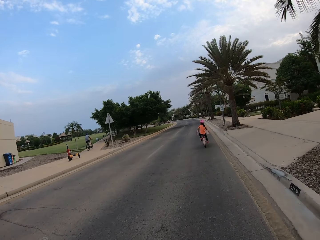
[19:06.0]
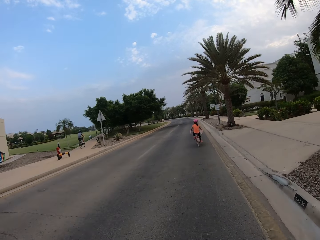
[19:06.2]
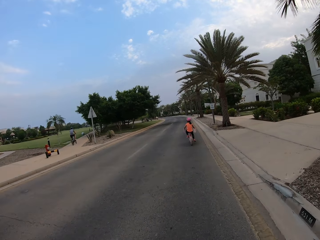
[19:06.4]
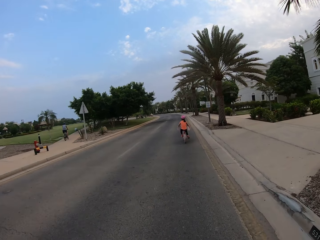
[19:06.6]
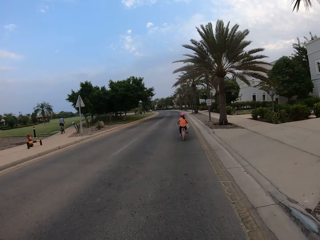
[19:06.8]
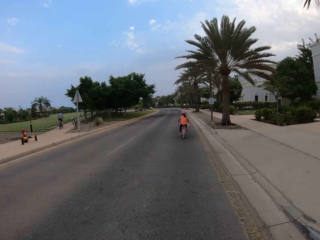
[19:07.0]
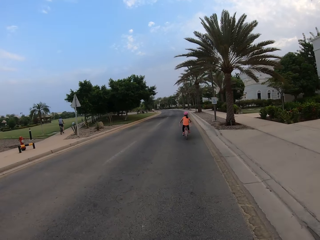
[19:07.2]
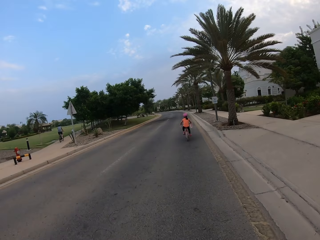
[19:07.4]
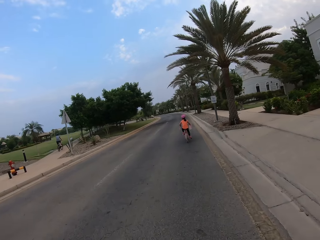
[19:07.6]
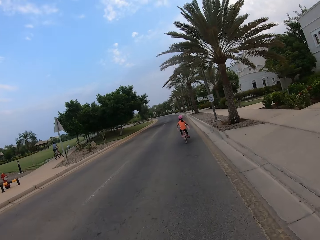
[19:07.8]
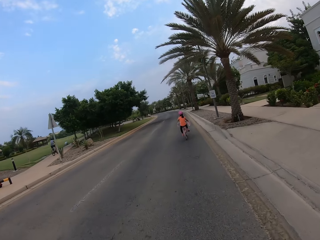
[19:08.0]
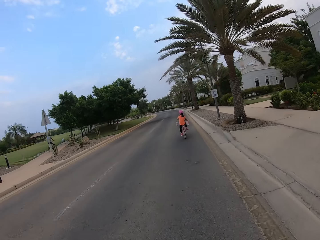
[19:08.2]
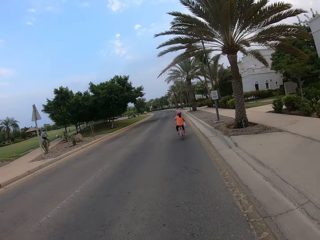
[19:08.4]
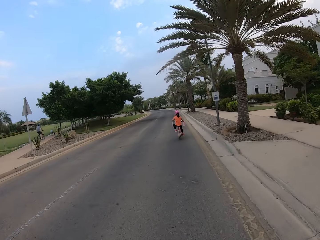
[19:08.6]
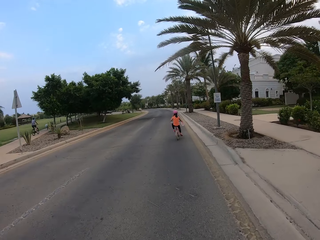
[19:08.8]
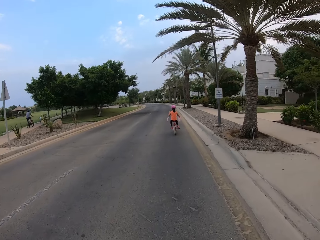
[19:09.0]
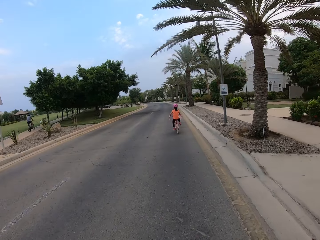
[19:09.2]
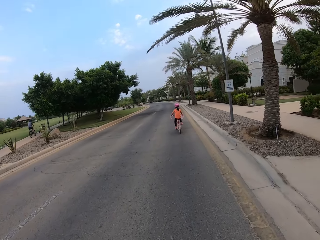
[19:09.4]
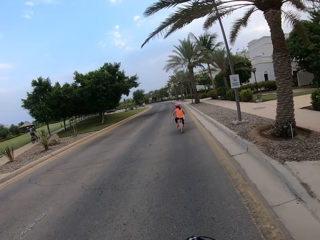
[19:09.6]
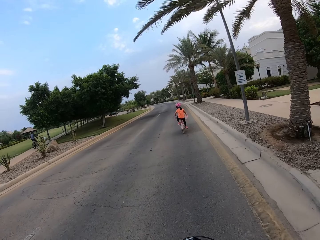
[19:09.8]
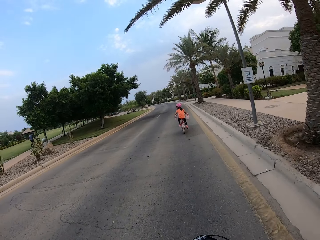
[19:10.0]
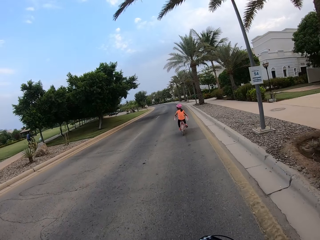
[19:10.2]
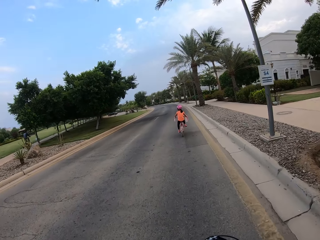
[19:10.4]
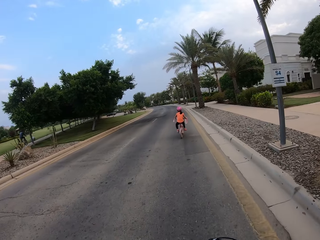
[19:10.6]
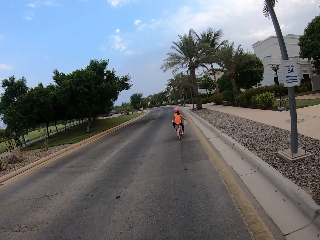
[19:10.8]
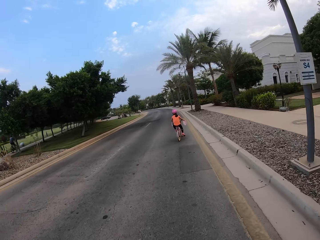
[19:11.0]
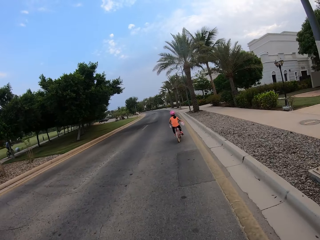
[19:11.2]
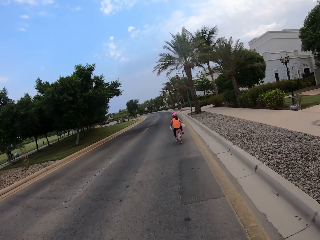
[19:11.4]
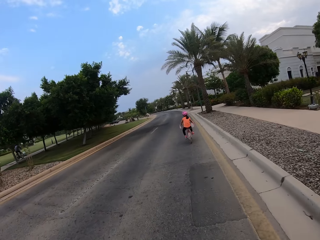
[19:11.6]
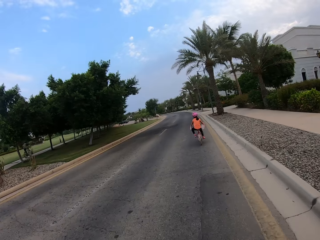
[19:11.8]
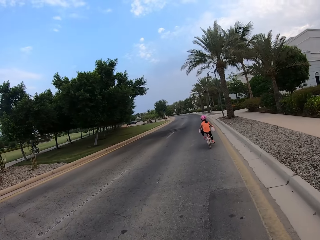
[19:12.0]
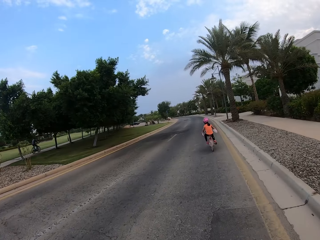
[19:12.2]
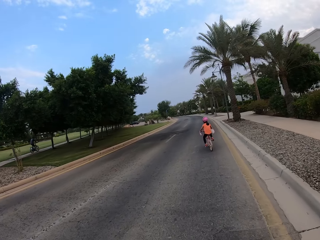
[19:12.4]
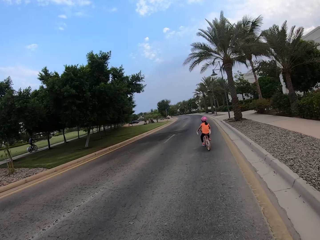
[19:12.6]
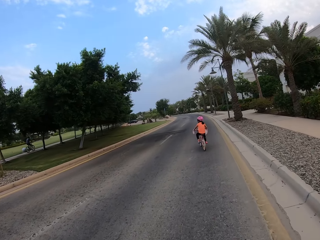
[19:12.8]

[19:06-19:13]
A man cycles along a different path.

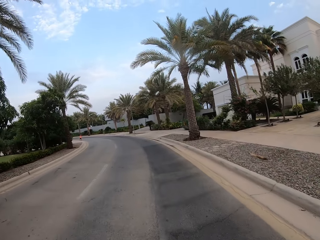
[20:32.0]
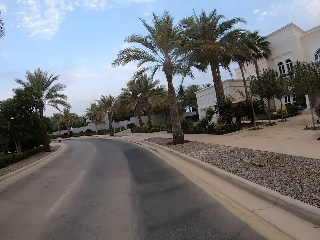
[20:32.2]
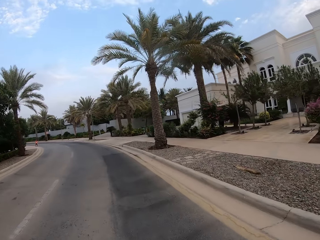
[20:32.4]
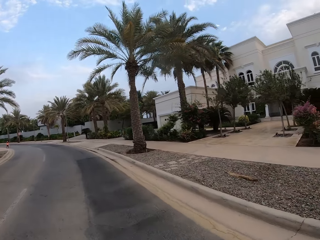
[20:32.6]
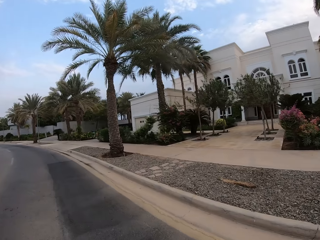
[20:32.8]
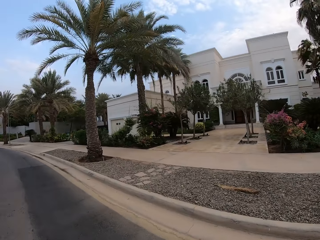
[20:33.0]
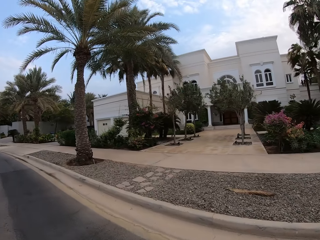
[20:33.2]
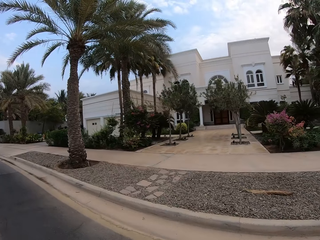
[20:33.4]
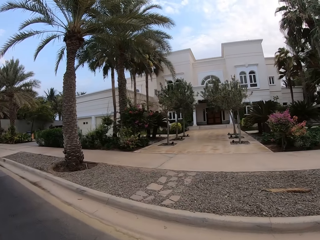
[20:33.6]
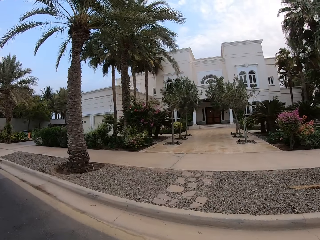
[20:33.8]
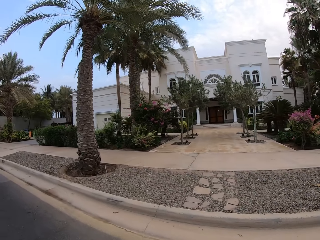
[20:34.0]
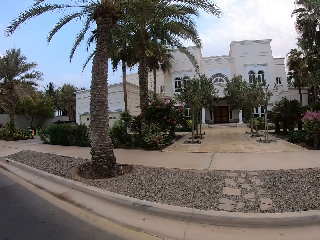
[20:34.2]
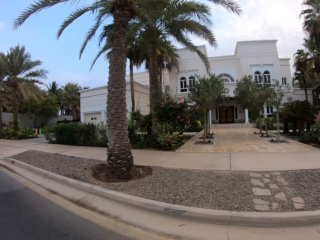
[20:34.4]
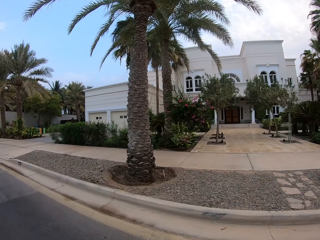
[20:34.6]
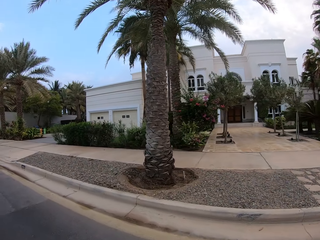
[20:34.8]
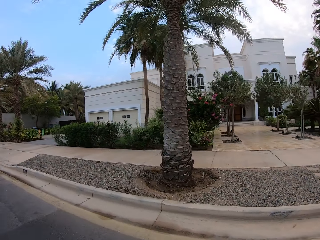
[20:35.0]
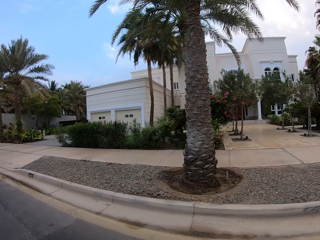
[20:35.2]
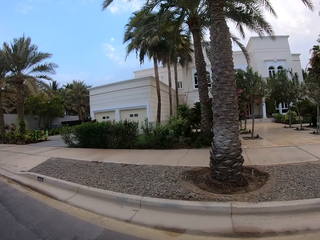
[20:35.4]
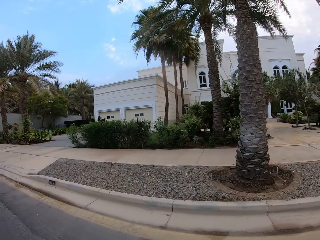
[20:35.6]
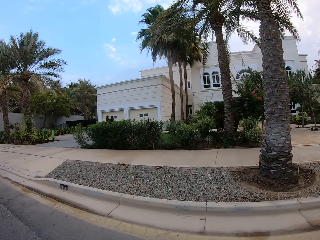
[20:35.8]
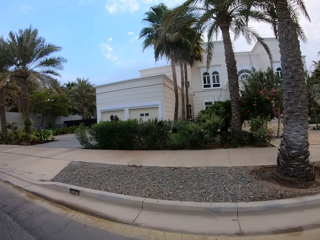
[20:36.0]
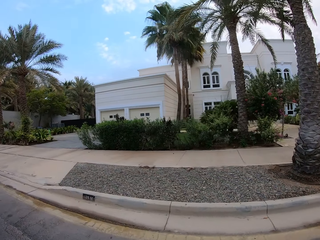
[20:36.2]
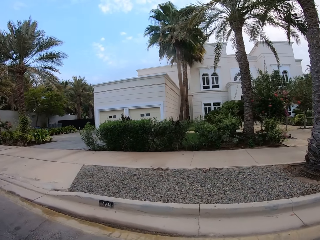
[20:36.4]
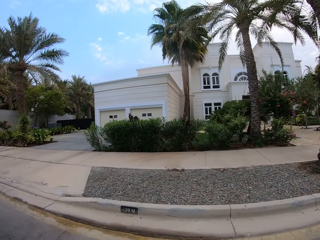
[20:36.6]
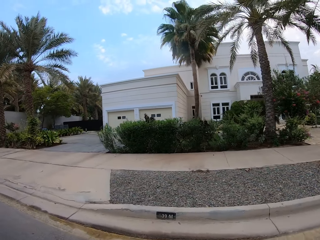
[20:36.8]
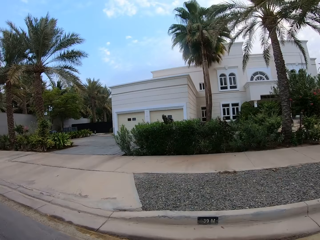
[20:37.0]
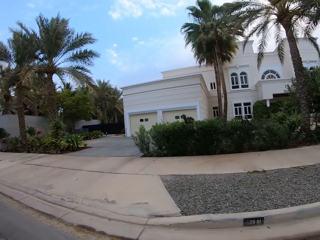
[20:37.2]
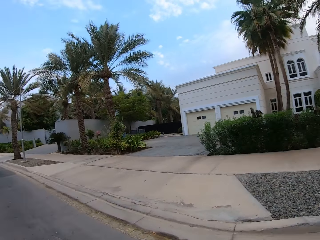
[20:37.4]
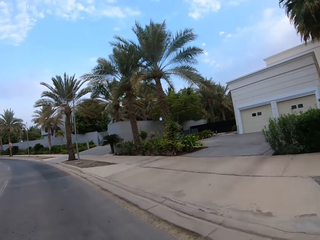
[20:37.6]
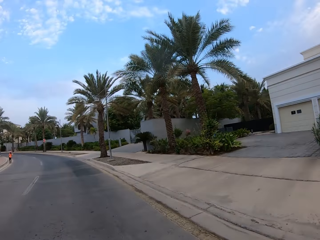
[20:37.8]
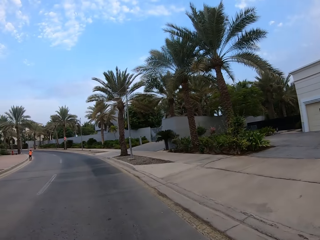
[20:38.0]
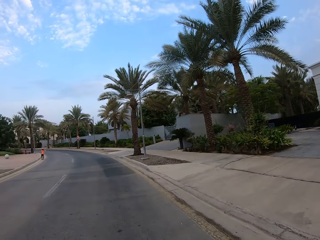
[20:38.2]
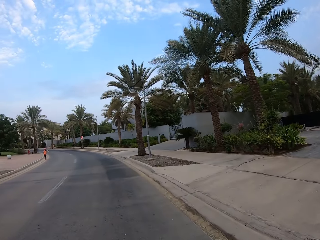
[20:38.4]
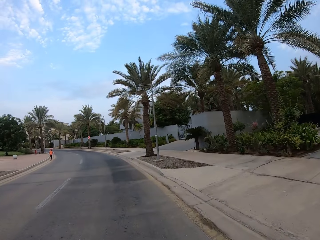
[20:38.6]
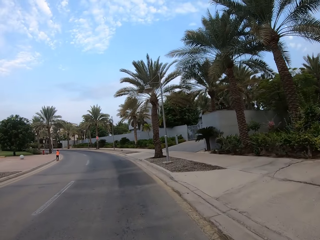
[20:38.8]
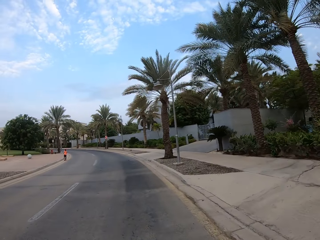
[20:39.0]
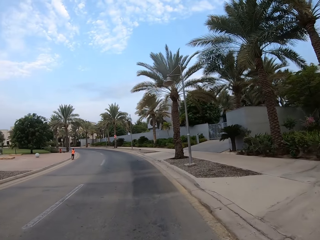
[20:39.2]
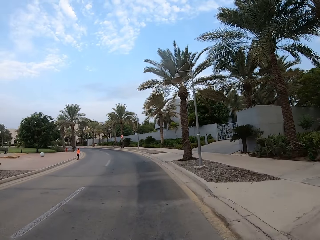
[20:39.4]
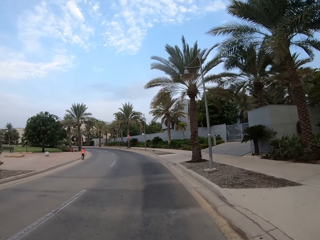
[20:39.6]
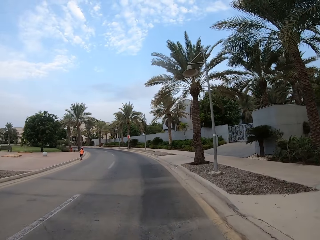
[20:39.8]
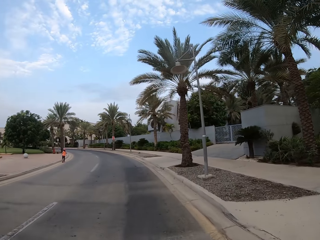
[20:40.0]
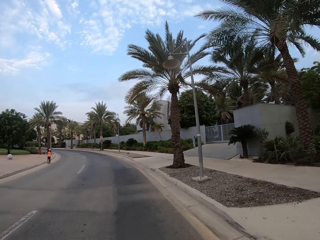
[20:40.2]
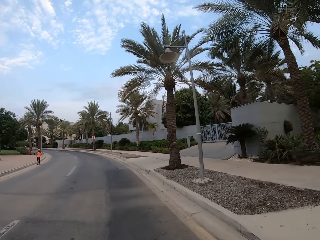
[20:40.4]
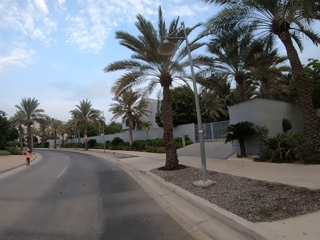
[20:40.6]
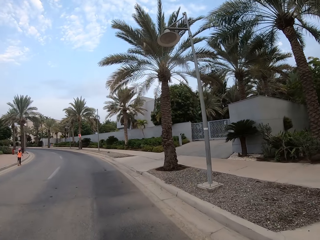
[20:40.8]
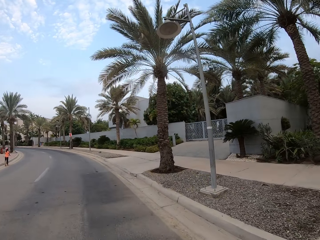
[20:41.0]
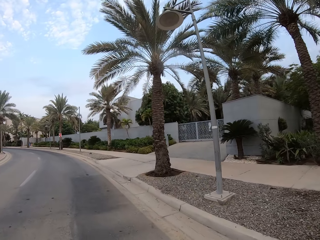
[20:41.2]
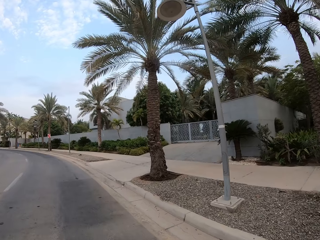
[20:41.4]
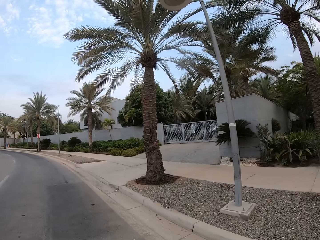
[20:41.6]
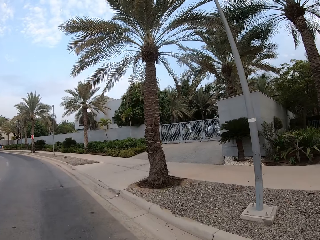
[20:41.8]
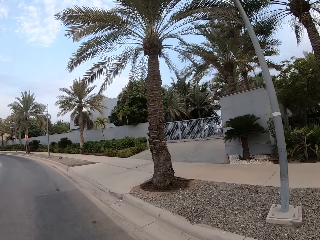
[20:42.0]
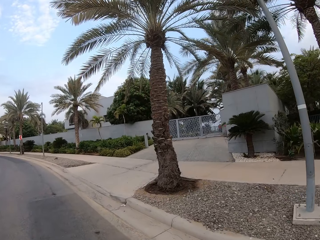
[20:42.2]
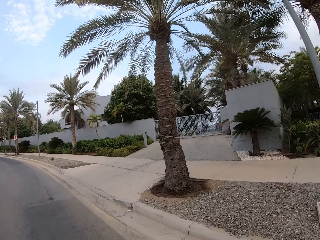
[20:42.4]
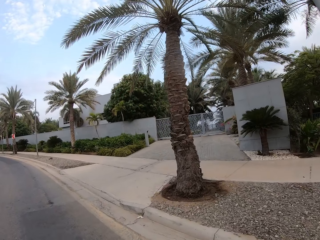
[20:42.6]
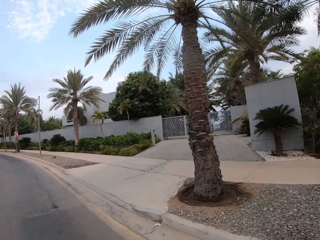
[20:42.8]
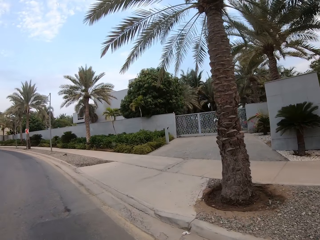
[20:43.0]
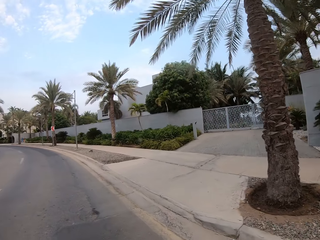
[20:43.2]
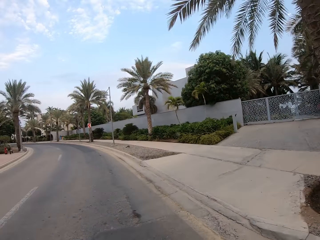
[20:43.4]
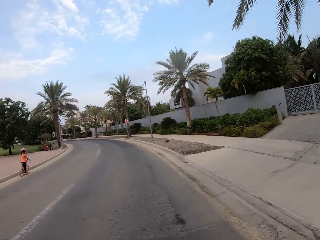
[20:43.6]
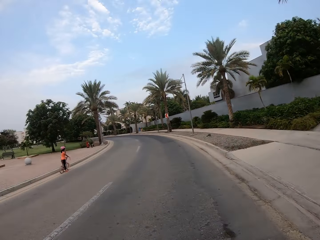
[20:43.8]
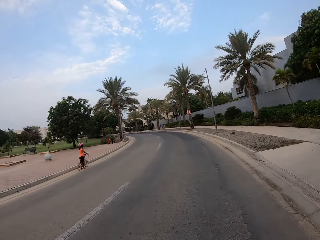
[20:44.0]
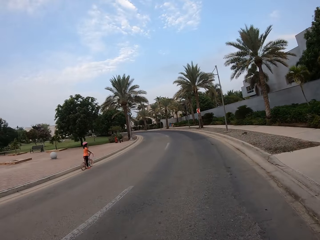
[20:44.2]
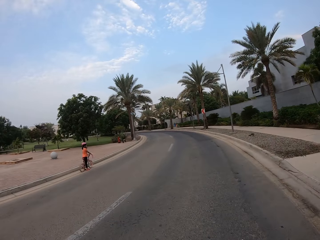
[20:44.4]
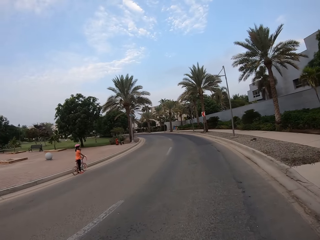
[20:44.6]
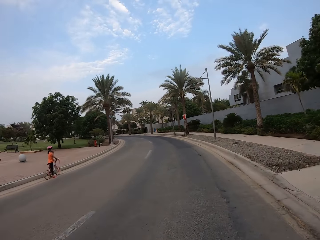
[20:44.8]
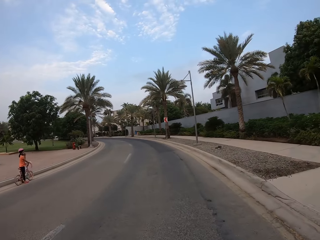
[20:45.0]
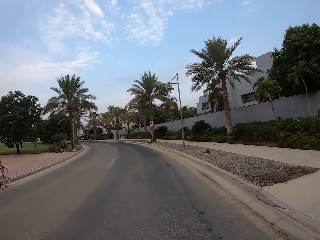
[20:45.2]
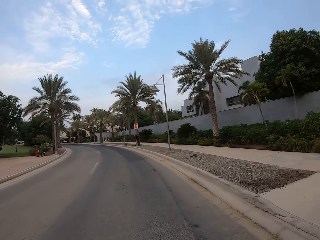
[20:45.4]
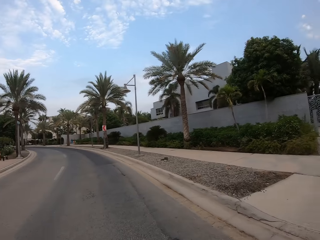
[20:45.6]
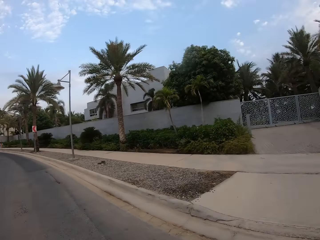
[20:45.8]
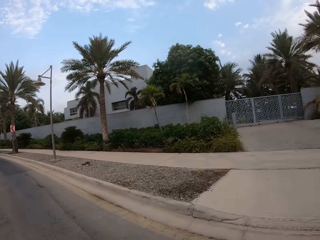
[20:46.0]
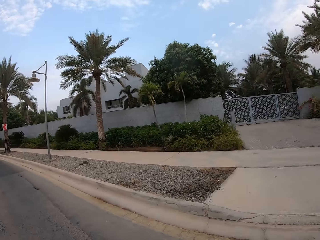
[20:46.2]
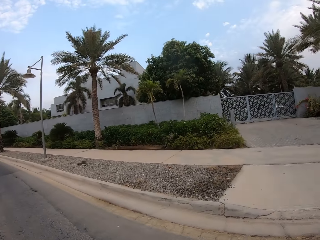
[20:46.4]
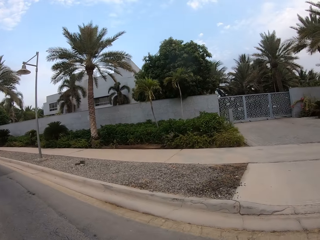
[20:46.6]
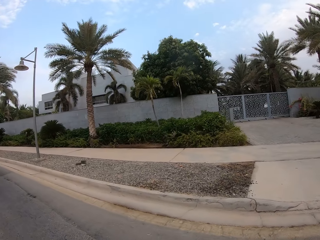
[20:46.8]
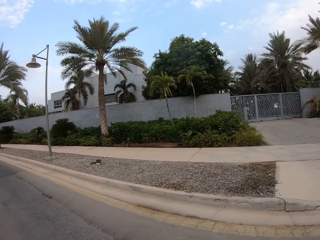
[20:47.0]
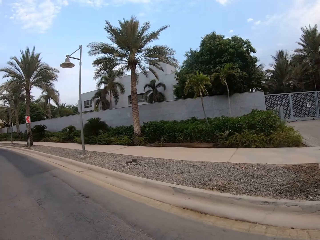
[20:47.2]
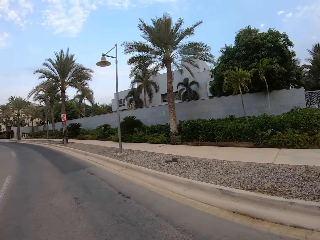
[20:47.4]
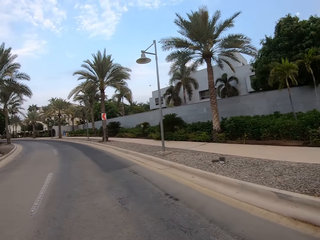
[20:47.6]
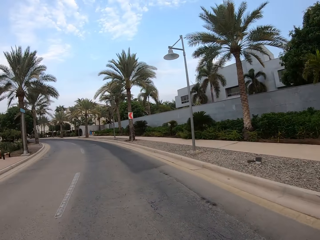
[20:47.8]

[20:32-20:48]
The camera wearer looks at the building. They cycle a bicycle on the road. They look at a child. A woman stops to cycle. The camera wearer looks at the gate.
